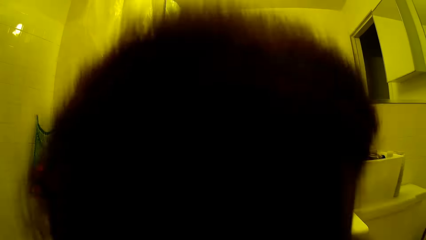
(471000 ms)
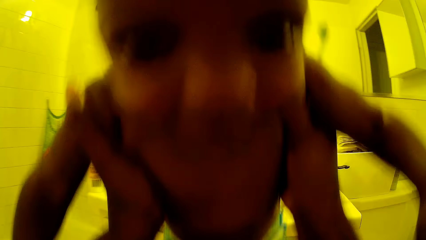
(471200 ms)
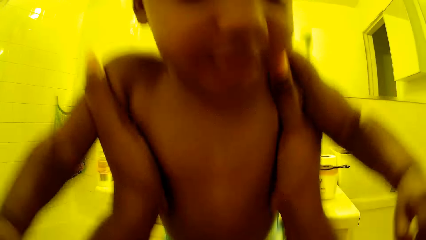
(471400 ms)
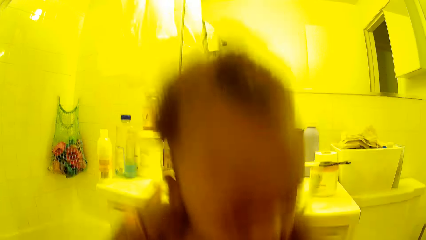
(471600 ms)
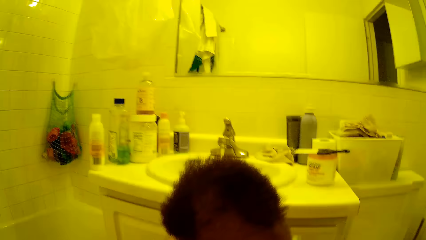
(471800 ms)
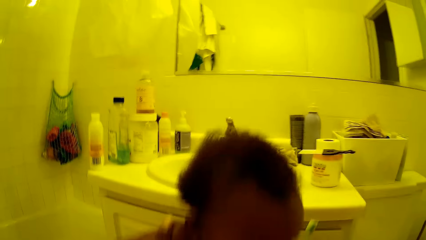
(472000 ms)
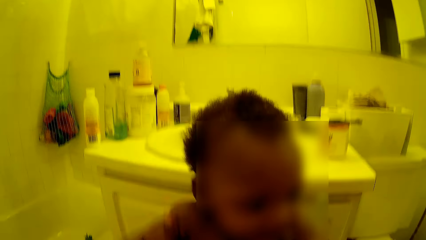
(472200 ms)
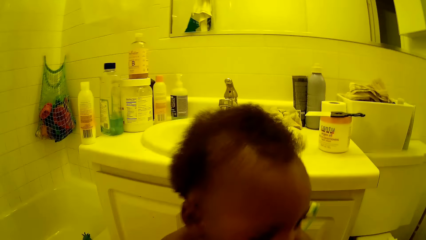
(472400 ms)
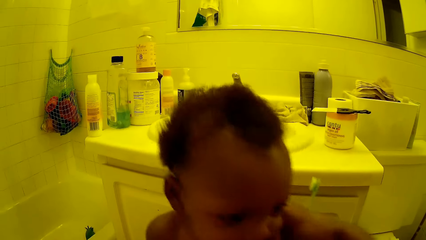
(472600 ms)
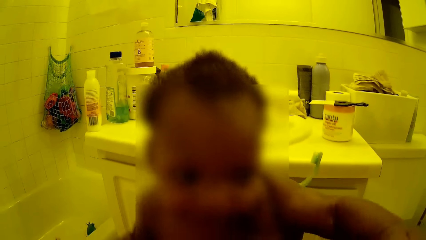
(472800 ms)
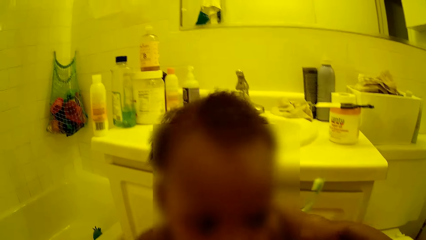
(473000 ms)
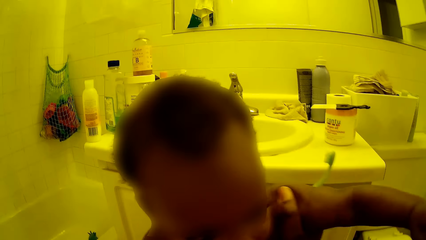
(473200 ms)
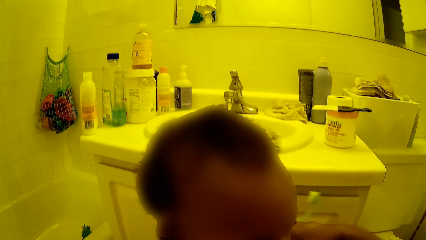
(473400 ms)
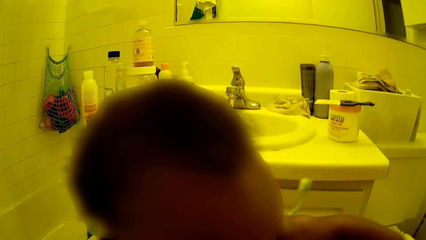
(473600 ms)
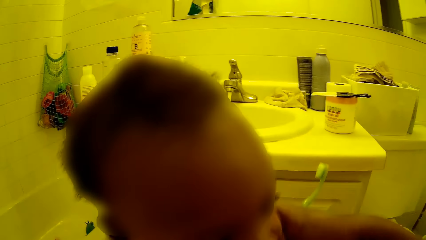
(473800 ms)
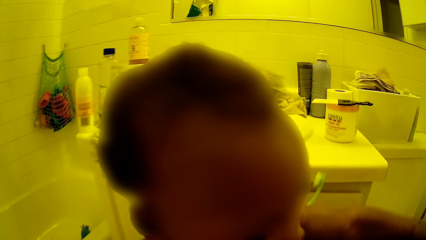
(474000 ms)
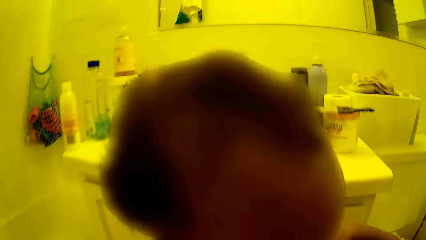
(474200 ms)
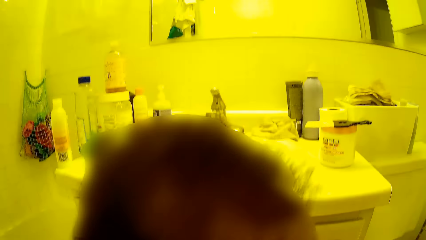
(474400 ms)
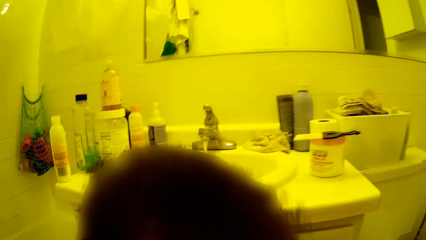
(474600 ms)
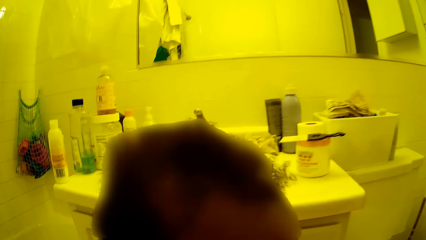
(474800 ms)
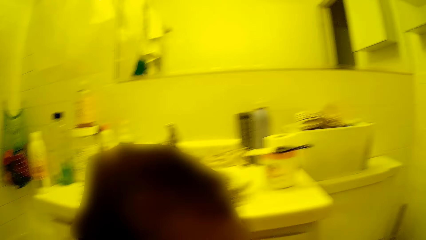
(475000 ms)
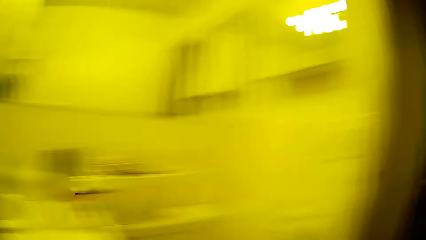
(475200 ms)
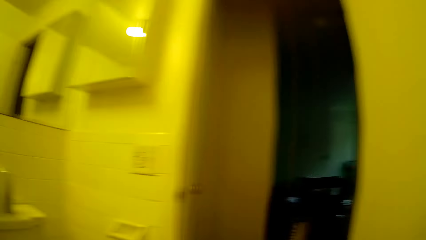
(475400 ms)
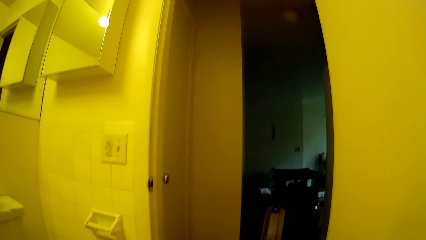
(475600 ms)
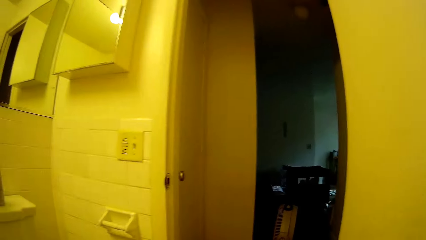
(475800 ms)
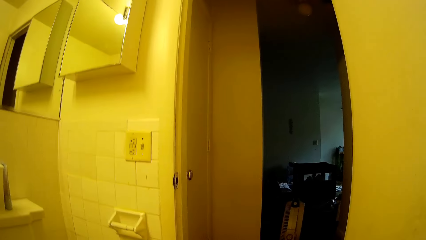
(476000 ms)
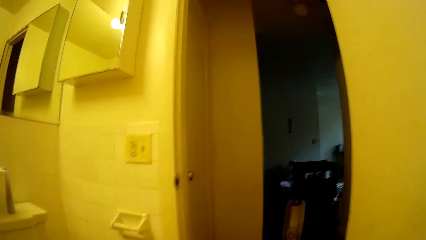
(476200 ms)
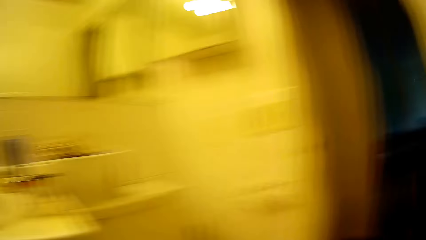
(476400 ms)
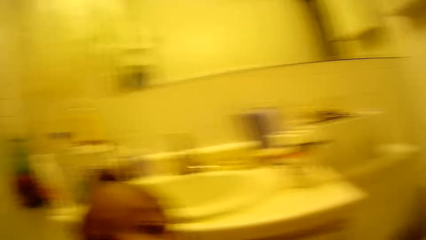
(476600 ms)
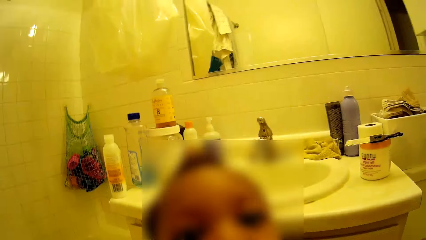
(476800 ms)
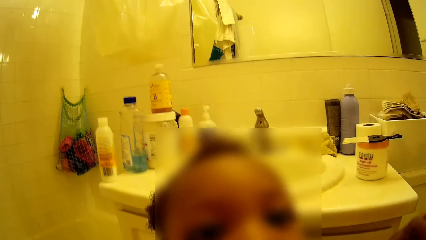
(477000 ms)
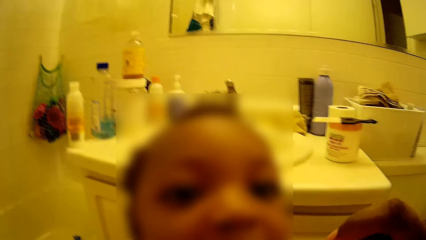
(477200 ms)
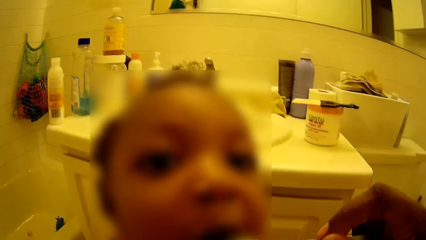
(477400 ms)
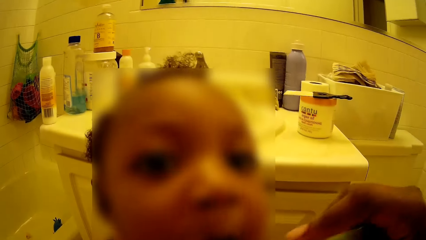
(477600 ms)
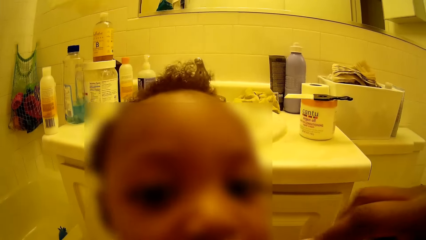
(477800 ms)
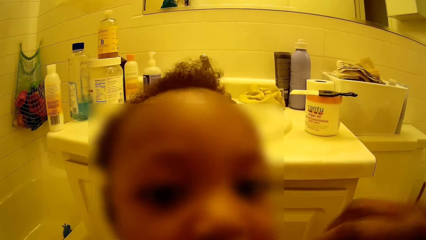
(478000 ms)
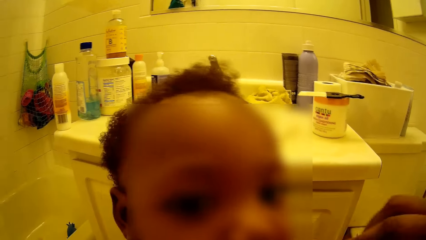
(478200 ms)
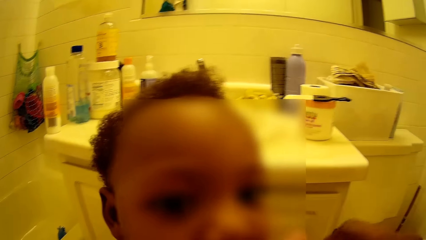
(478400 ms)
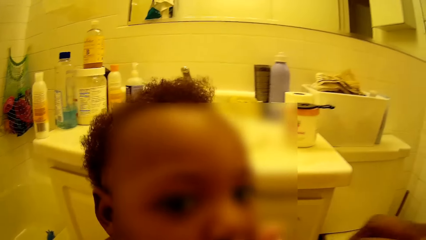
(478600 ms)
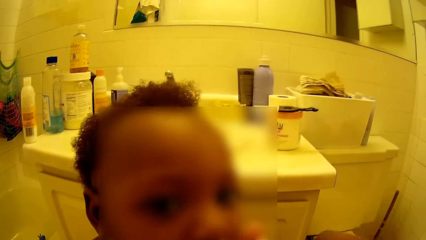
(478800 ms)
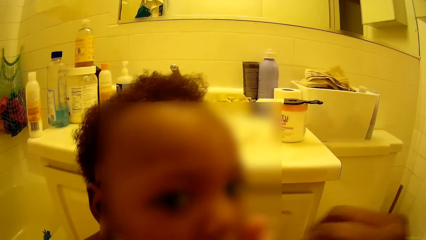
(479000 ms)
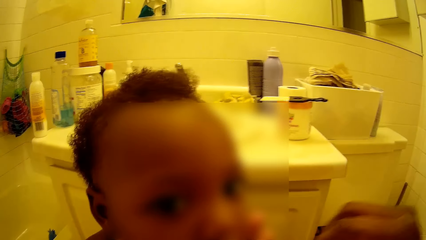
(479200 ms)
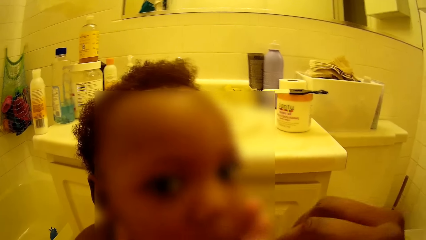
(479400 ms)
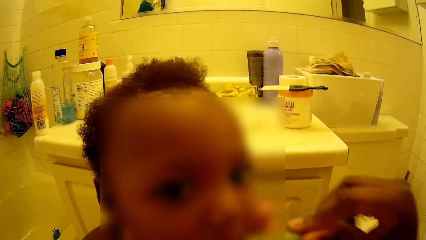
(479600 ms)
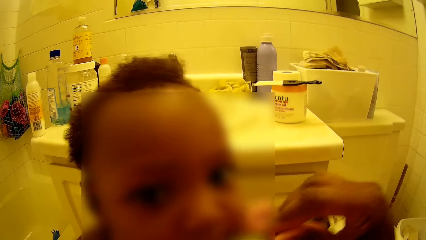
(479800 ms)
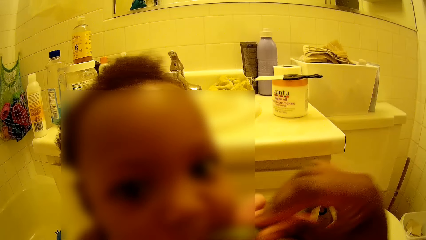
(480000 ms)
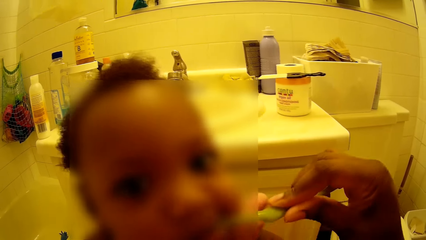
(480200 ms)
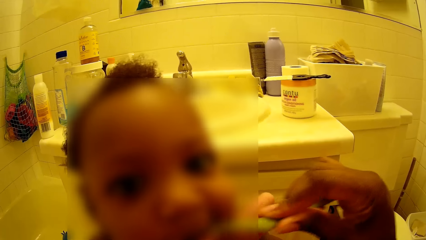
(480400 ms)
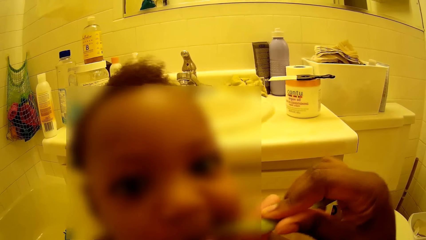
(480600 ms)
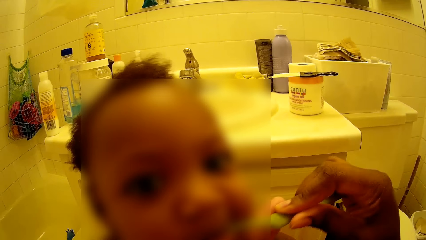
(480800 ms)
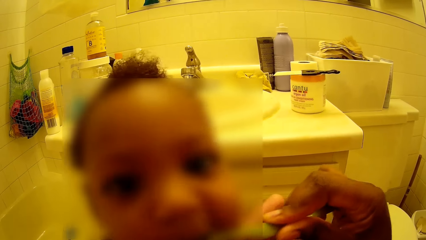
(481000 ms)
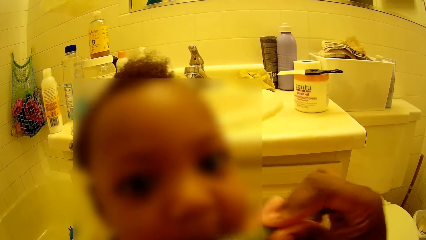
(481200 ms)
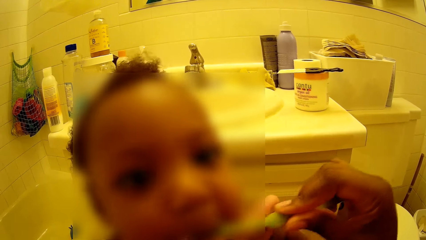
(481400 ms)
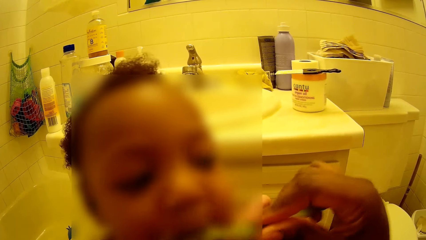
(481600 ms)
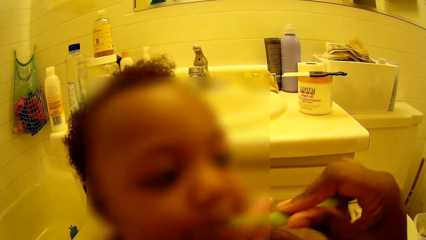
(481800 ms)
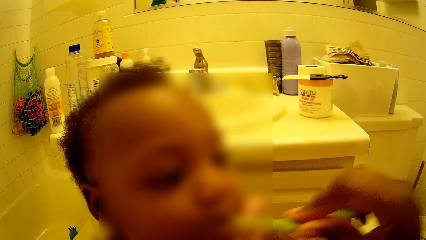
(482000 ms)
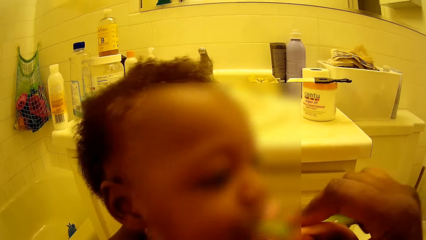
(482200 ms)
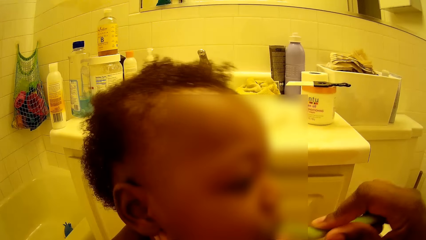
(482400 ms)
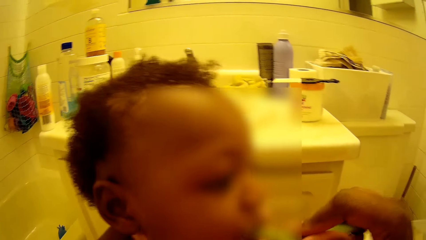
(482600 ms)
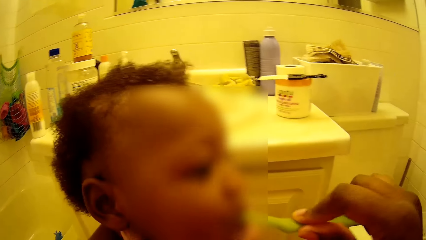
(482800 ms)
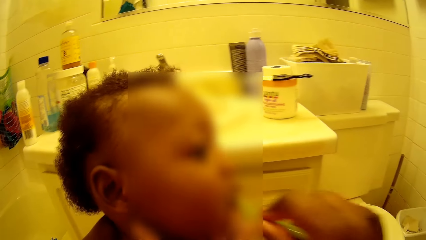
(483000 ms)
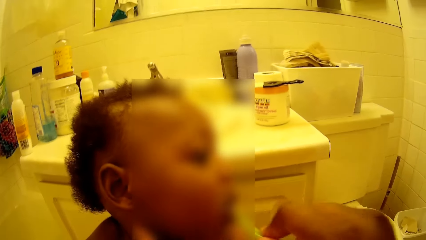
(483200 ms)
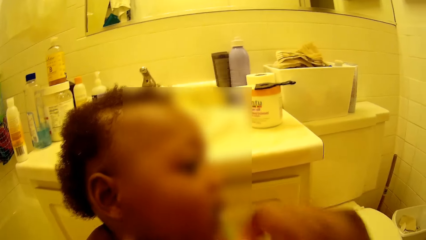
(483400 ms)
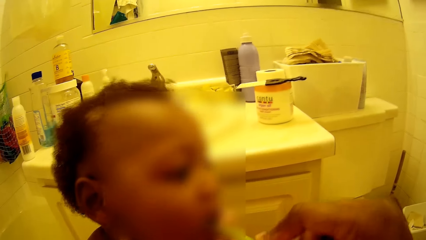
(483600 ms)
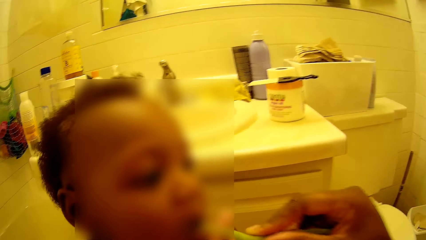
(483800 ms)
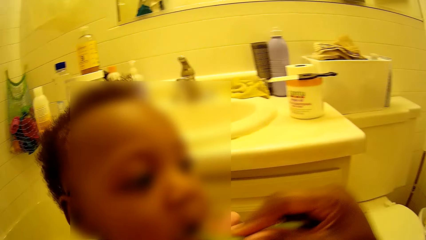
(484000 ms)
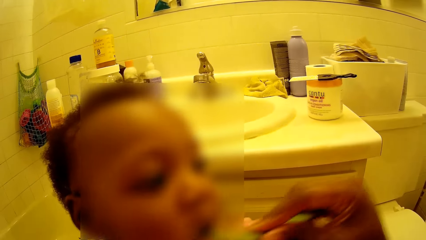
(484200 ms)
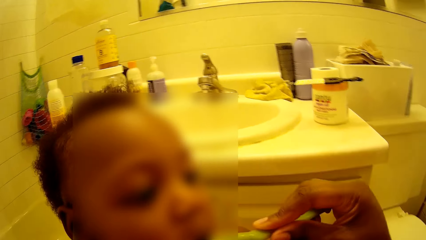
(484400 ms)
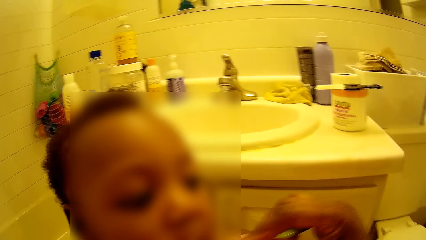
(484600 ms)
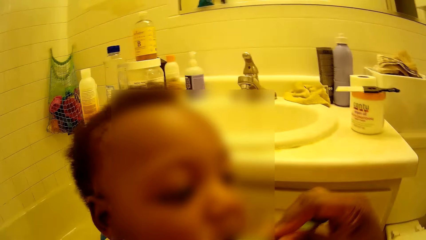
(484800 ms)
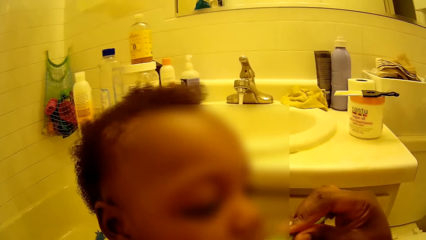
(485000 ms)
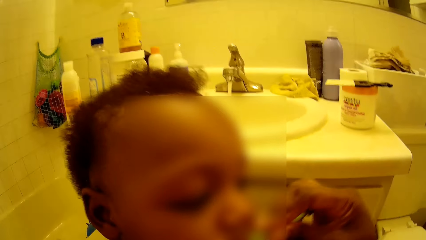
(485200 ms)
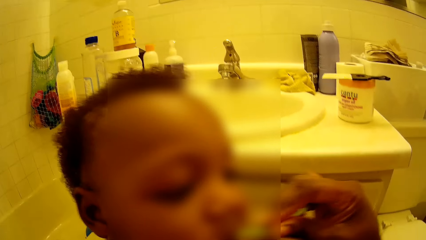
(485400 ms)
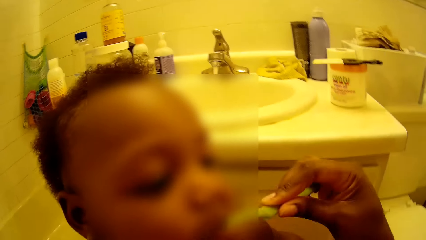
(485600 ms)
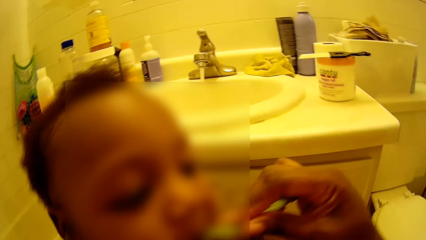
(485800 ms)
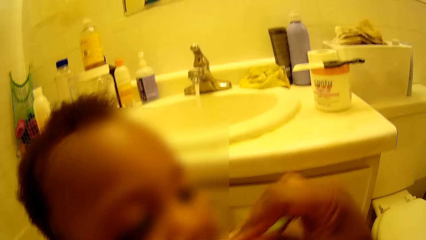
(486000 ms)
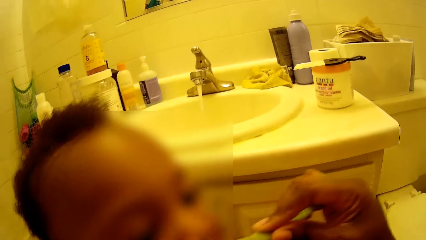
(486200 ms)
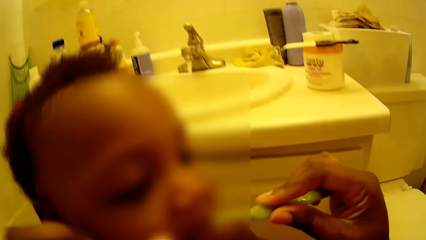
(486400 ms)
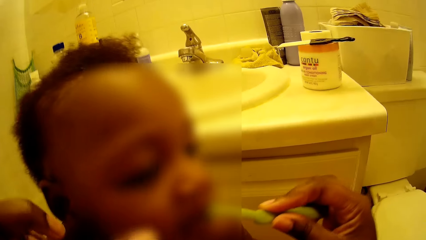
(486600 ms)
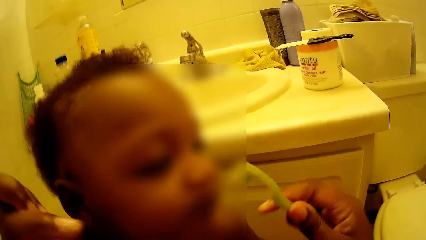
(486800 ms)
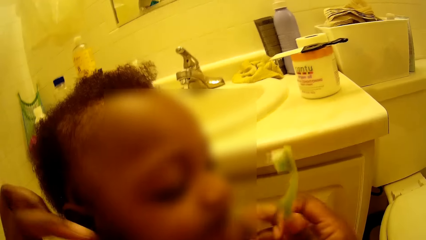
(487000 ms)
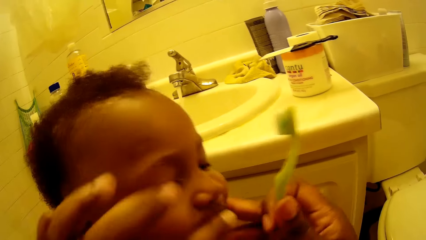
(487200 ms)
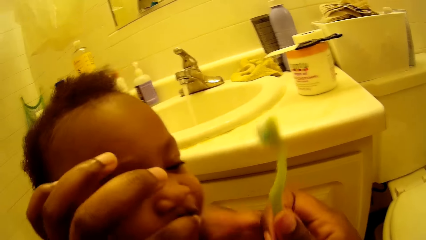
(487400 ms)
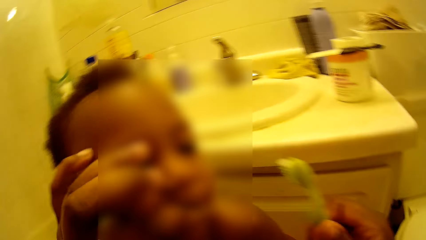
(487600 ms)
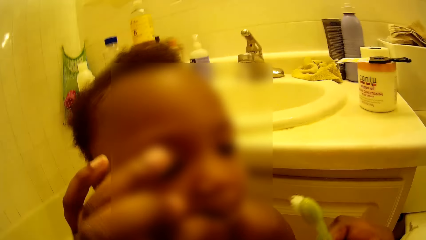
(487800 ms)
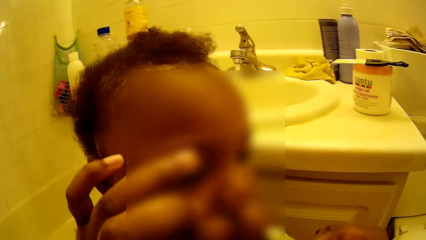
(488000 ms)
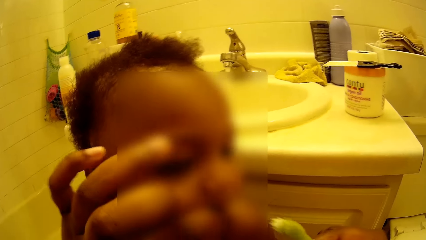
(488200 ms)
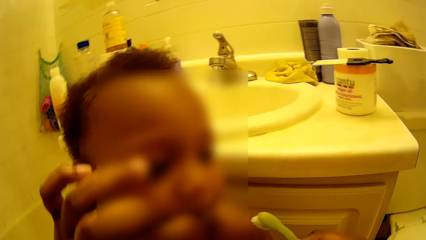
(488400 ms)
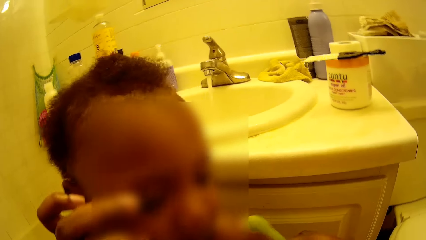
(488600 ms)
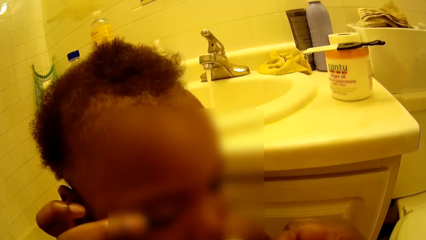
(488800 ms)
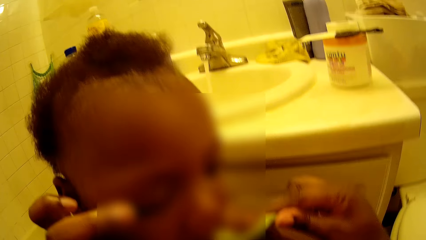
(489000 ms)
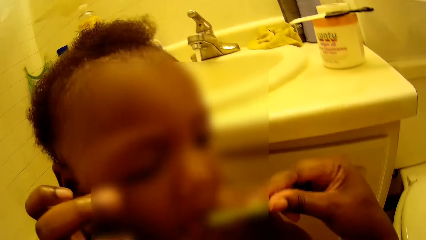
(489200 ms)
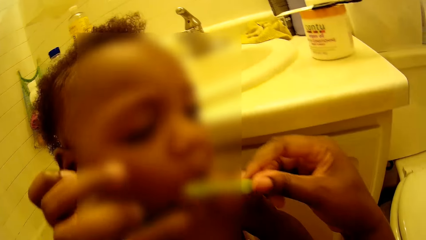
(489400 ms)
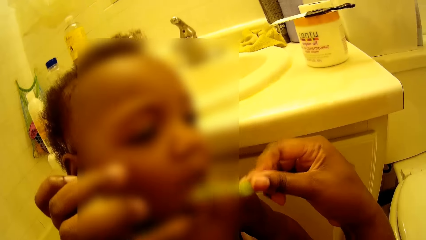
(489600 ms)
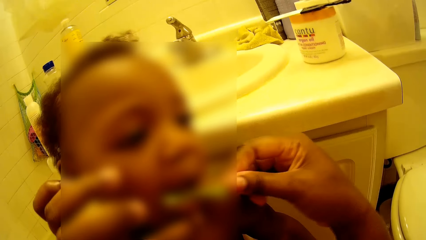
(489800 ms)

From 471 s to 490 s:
The camera wearer lifts up the baby with both hands. They put down the baby with both hands. They converse with the baby. They brush the baby's teeth with a toothbrush. They talk to a boy.
